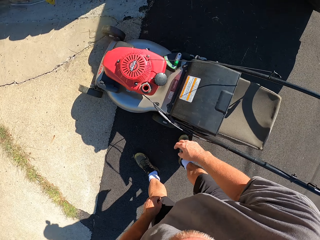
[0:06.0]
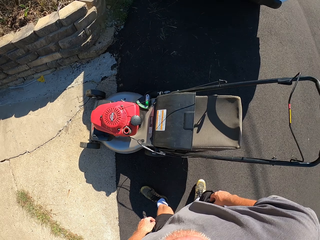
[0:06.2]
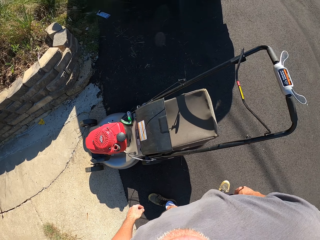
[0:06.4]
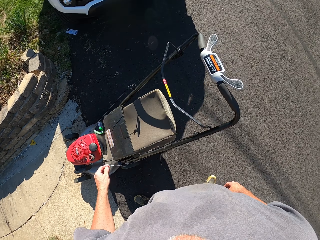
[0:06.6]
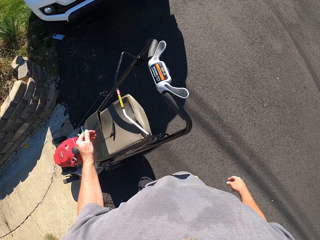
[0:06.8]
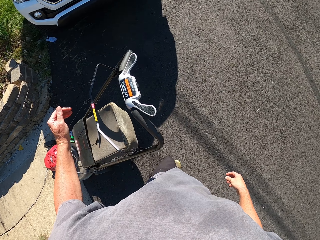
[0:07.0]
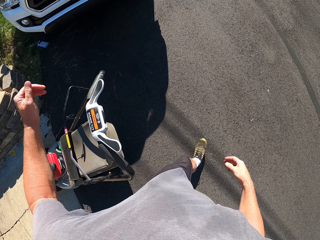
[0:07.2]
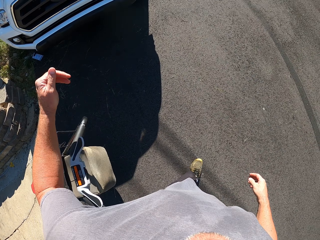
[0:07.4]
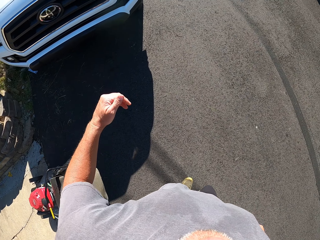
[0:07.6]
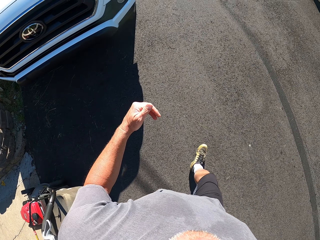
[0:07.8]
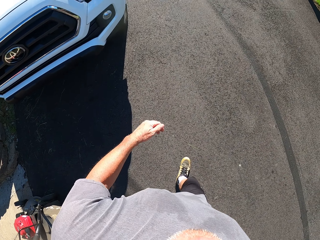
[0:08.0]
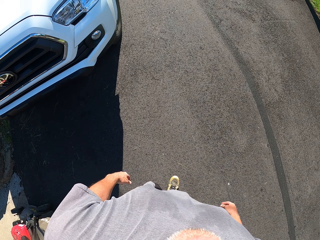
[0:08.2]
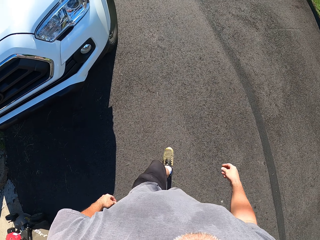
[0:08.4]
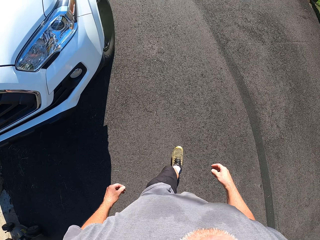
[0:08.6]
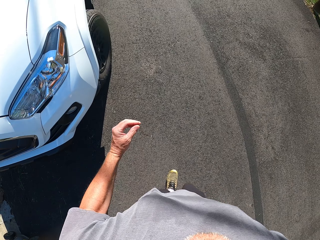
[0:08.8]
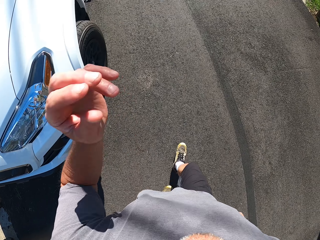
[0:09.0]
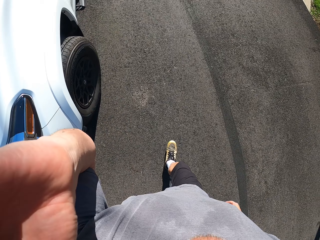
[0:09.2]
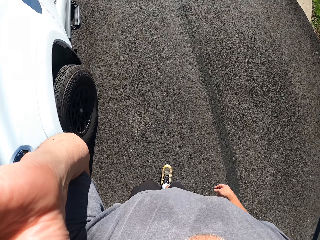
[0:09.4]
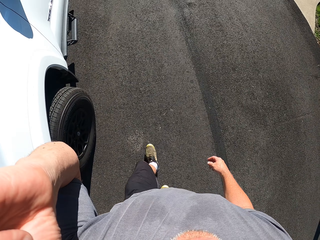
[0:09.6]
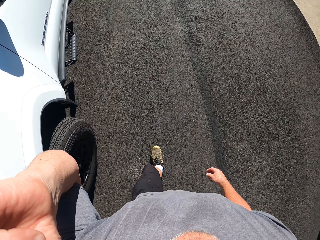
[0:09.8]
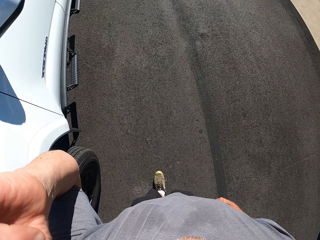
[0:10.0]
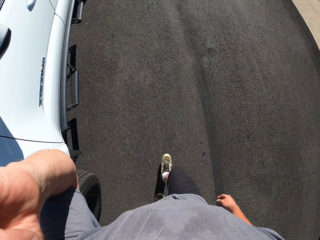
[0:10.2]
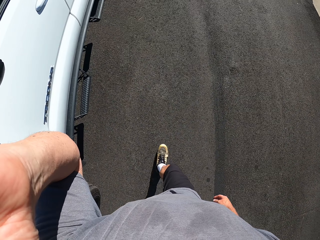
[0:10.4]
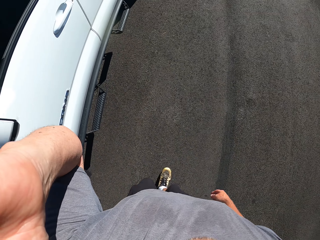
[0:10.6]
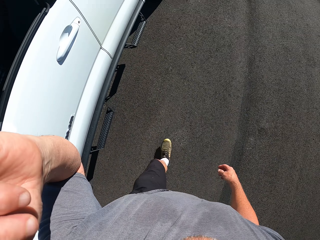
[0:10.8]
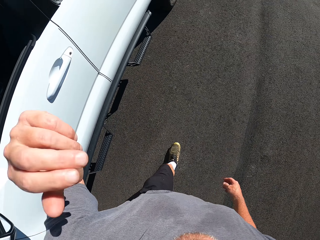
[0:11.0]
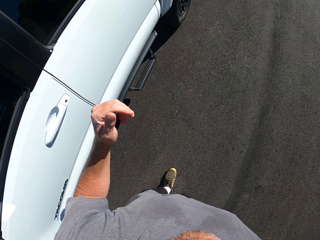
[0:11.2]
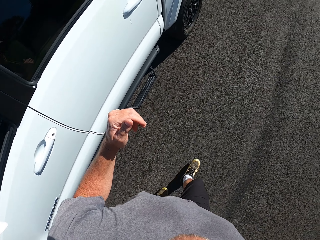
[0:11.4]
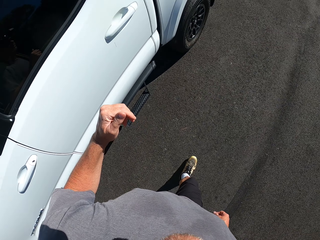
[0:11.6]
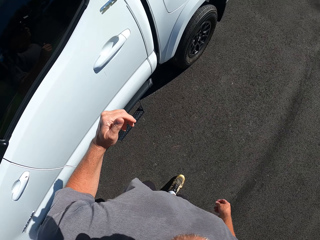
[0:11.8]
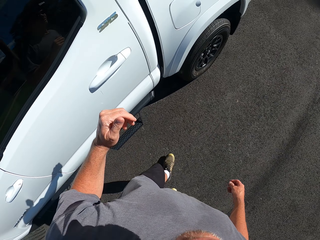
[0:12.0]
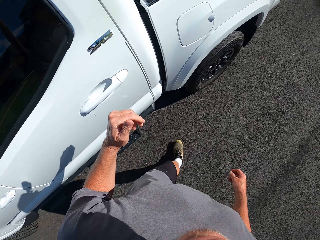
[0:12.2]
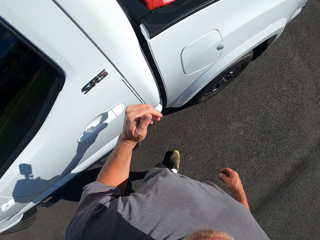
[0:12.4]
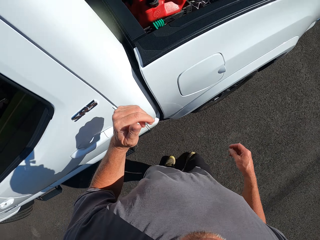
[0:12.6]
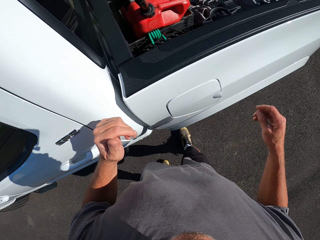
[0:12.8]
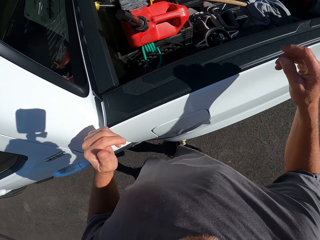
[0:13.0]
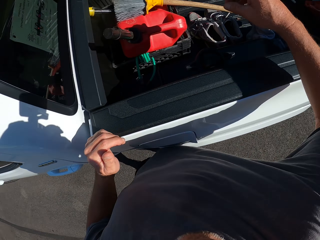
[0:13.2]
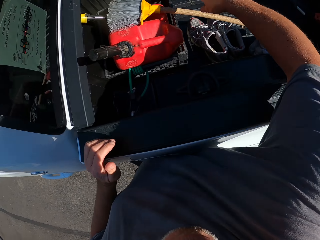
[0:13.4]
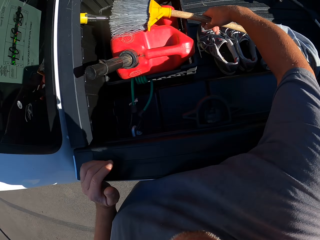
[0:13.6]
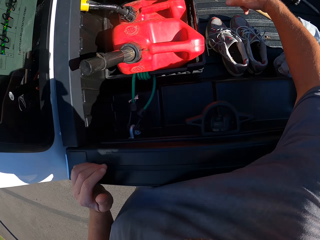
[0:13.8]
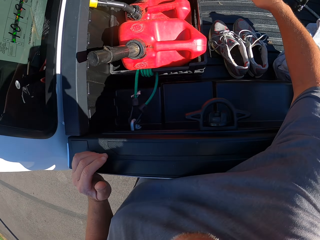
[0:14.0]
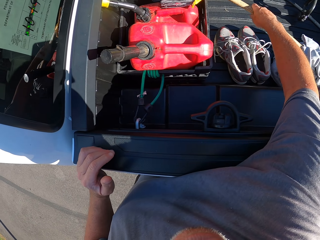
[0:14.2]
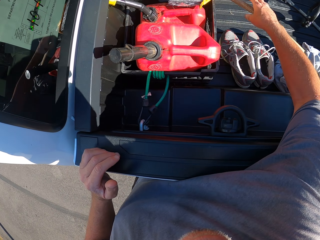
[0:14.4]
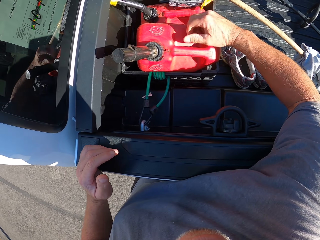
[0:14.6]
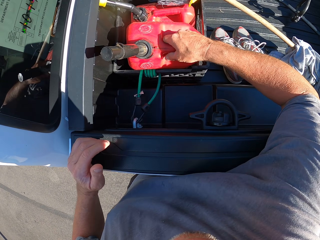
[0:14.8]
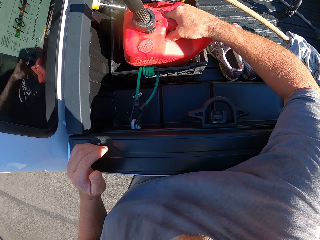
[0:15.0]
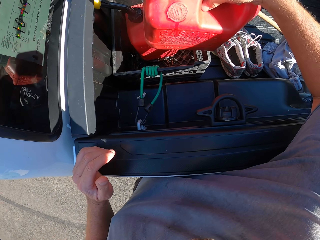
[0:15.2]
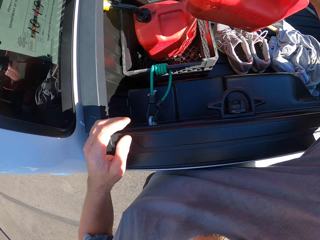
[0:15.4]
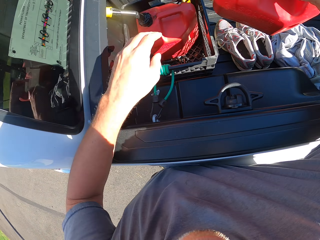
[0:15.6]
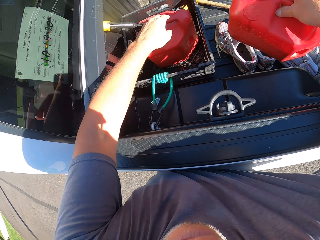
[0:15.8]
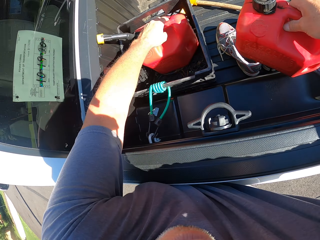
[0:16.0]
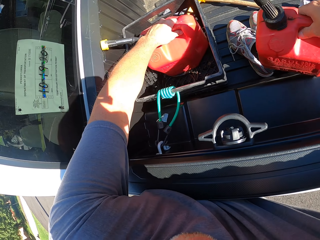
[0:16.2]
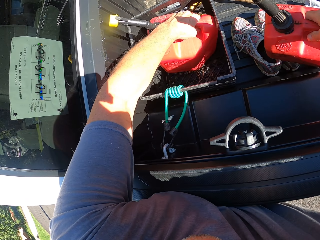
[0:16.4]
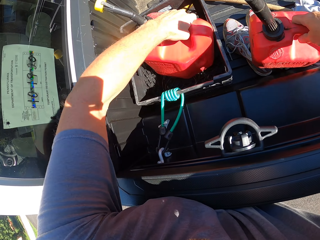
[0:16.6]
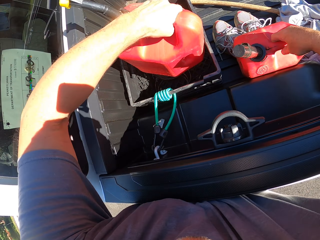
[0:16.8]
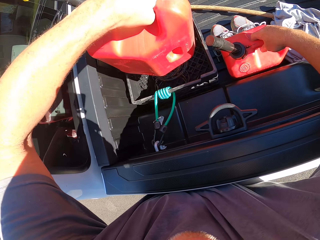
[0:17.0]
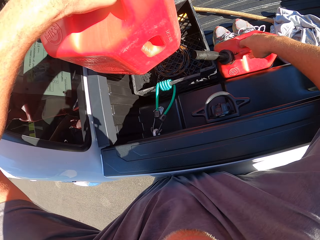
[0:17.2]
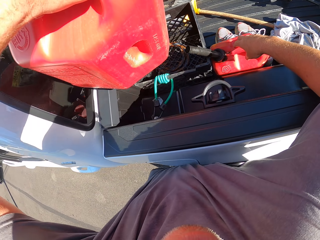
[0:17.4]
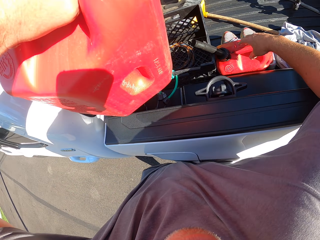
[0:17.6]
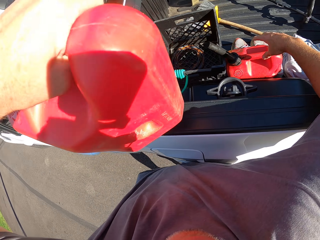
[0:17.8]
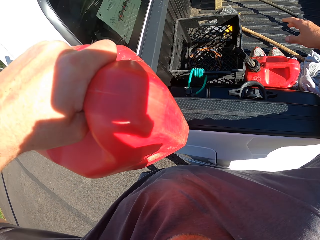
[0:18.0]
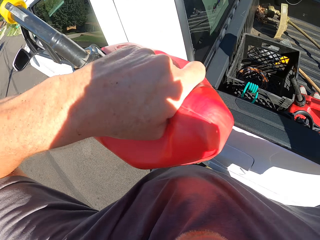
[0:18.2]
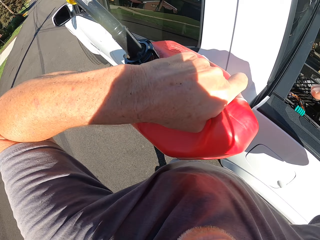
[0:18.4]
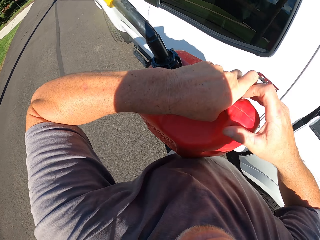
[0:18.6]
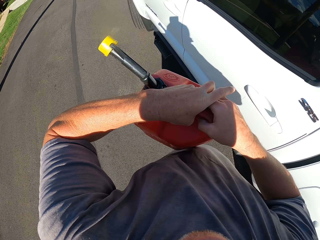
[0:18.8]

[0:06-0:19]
The camera wearer walks towards a truck. He holds the glasses. He touches his face with his left hand. He places his left hand on the truck. He picks up a broom from the truck with his right hand and drops the broom in his right hand in the truck. He picks up a gallon of fuel or jerican from the truck with his right hand. He holds the gallon of fuel. He picks up the gallon of fuel from the truck with his left hand. He drops the gallon of fuel in his right hand into the truck.

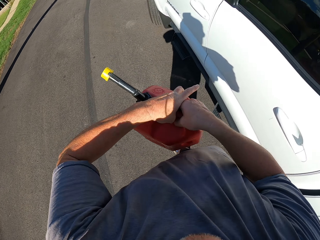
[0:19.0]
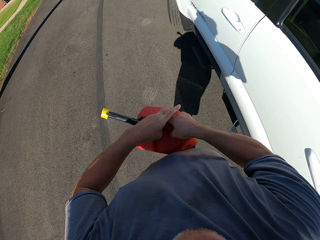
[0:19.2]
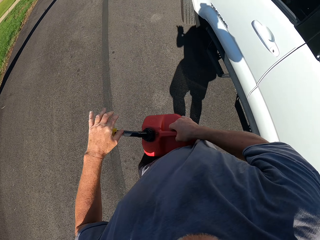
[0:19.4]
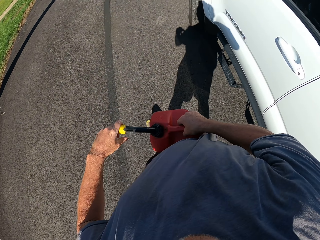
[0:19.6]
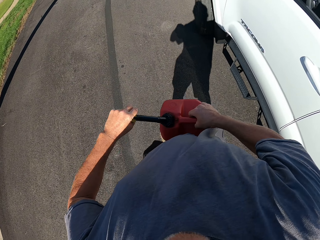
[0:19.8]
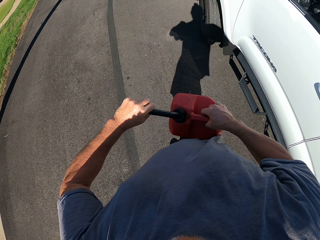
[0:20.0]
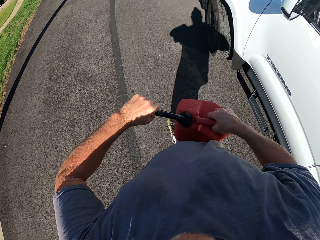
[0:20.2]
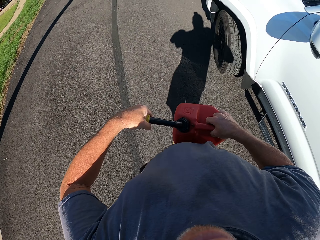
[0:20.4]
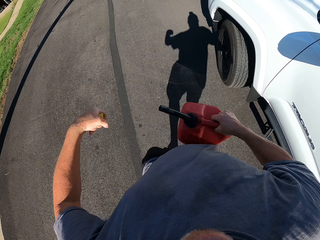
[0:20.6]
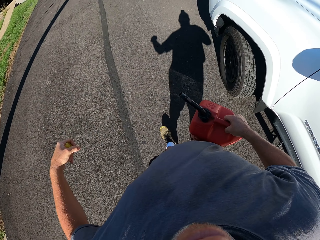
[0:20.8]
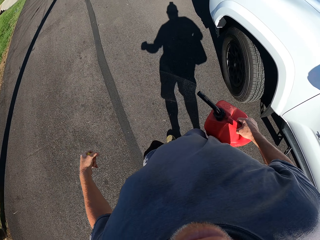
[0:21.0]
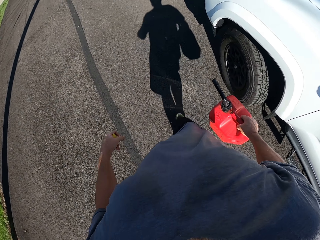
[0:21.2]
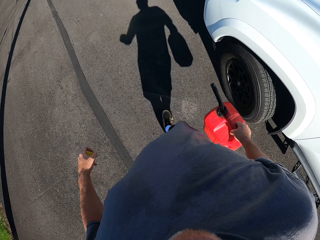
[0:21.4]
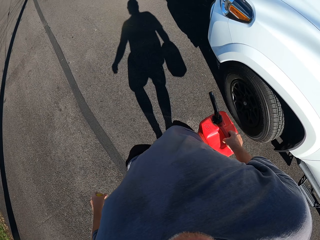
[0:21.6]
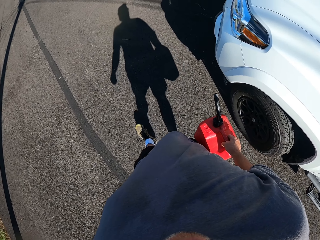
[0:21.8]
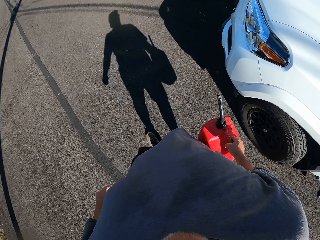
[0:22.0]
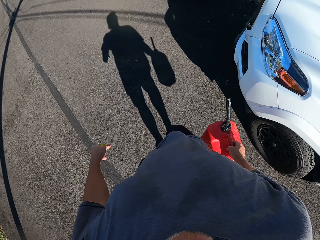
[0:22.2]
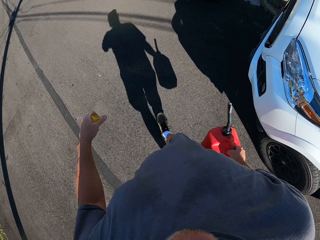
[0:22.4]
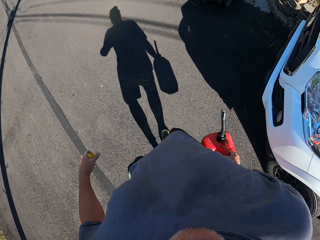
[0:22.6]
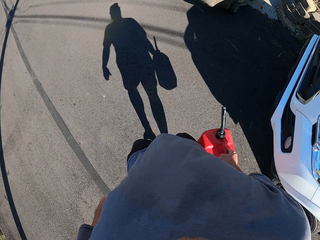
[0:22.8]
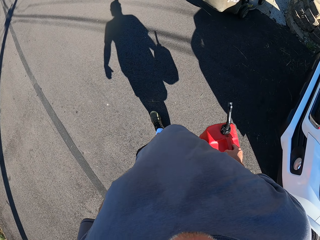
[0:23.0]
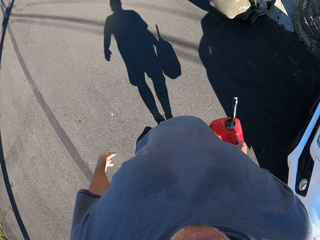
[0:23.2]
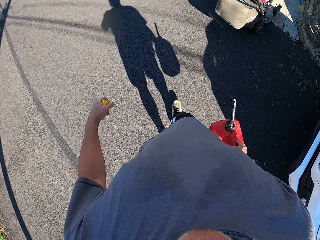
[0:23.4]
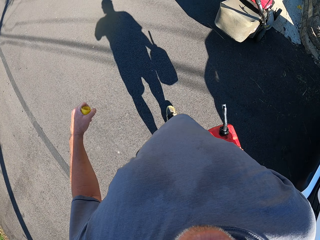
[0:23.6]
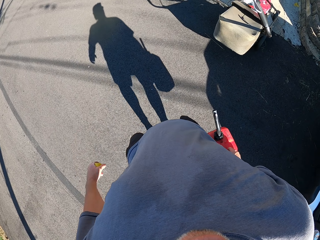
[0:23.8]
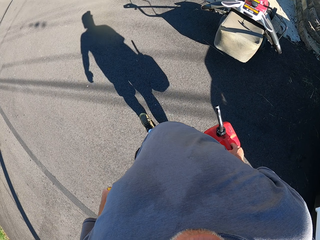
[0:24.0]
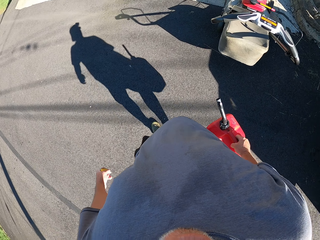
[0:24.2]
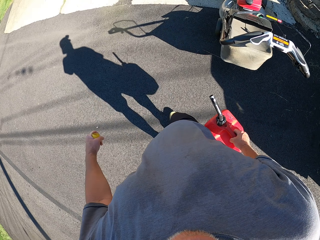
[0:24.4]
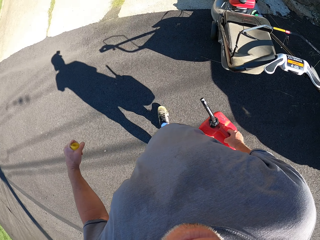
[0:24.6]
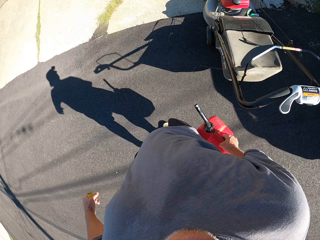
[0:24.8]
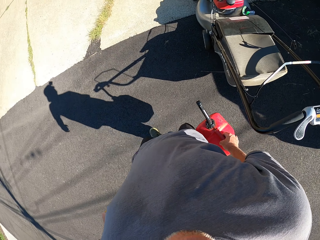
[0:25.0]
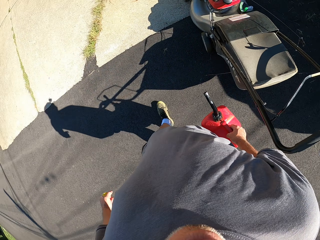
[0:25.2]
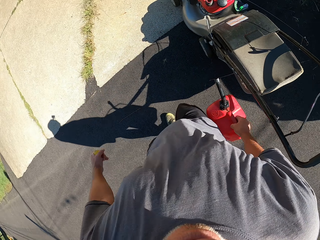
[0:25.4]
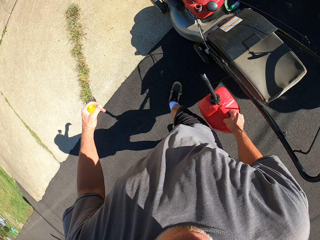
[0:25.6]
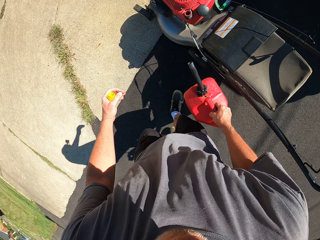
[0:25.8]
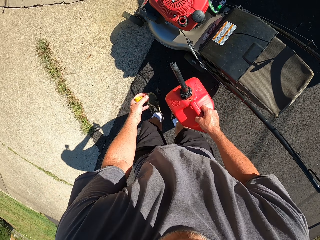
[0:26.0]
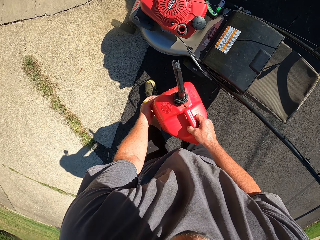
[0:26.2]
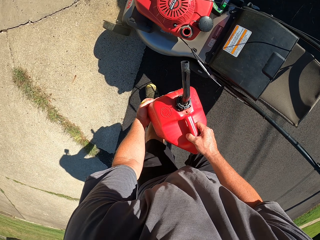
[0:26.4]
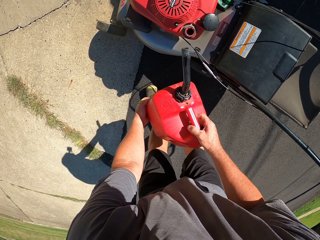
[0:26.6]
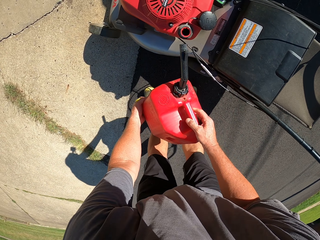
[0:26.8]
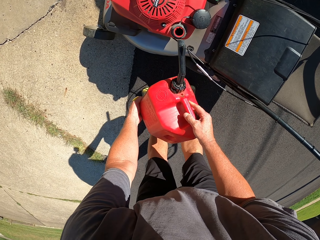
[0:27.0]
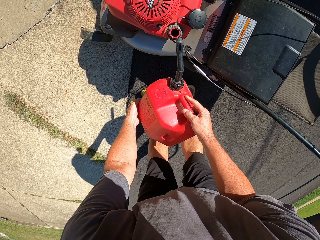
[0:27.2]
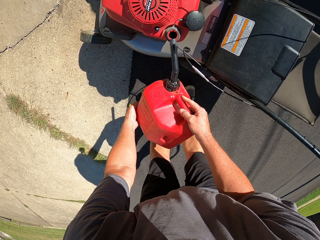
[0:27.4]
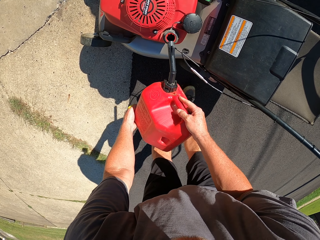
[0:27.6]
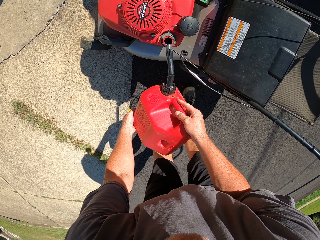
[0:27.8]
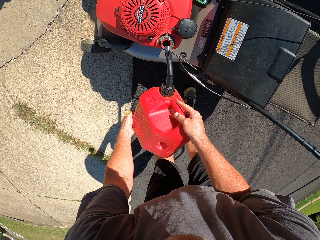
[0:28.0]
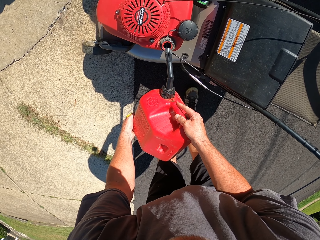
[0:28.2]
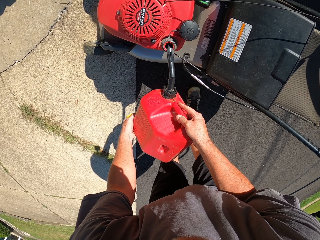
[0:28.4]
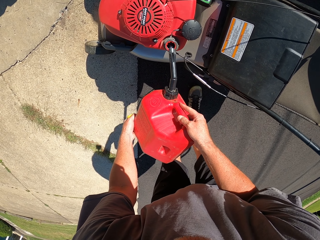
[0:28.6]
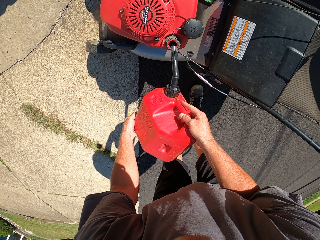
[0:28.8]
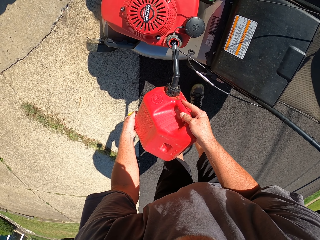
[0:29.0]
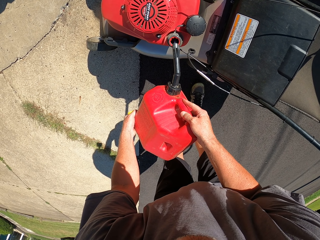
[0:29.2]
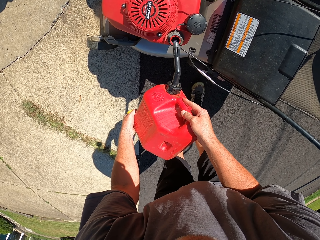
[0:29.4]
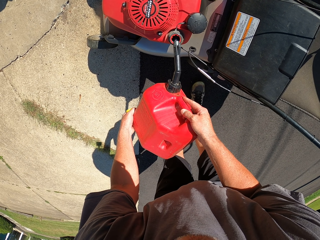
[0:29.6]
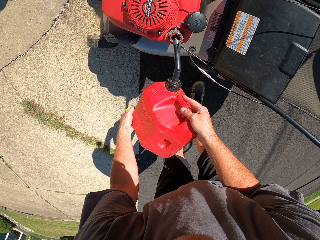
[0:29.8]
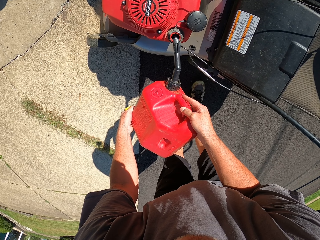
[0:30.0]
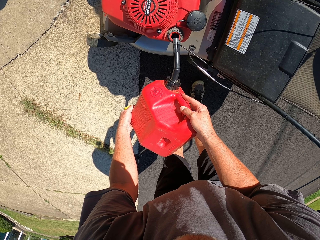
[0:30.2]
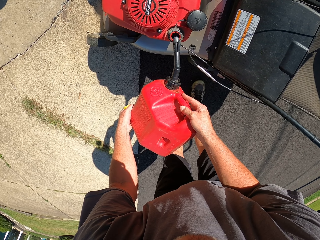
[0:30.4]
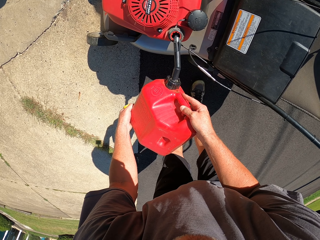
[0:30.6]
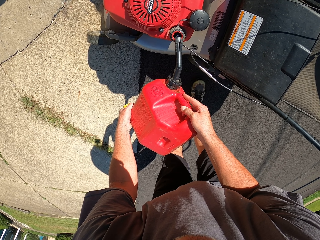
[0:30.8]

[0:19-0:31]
The camera wearer collects the gallon of fuel from his left hand with his right hand. He walks around. He removes a cover from the nozzle of the gallon of fuel with his left hand. He walks around. He pours the fuel in the lawn mower.
